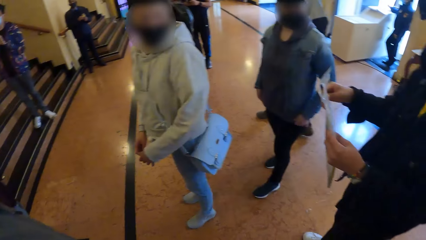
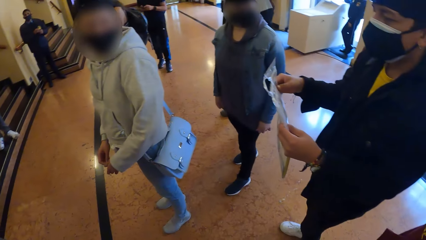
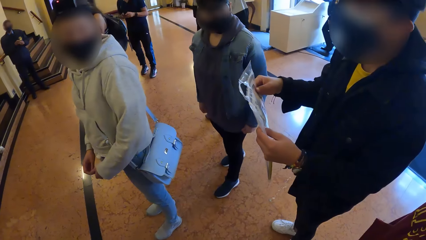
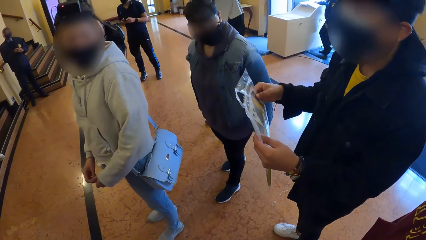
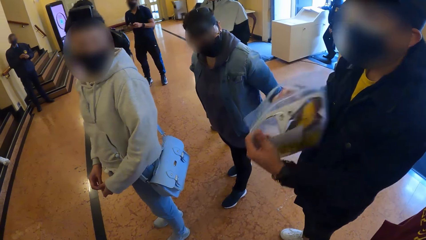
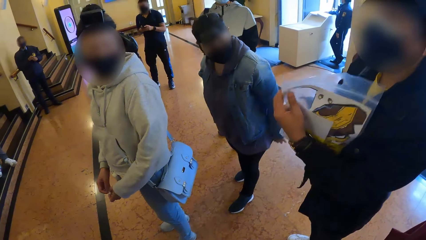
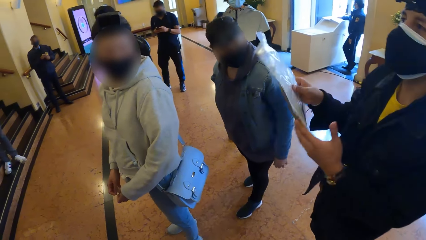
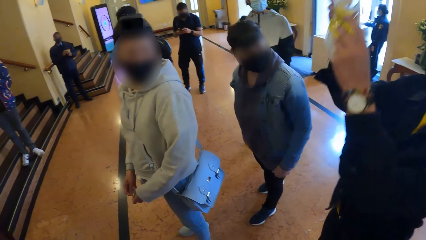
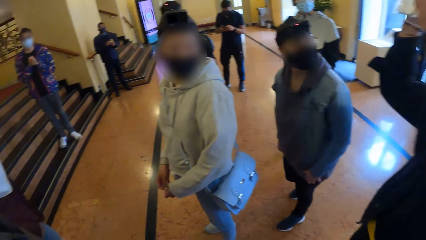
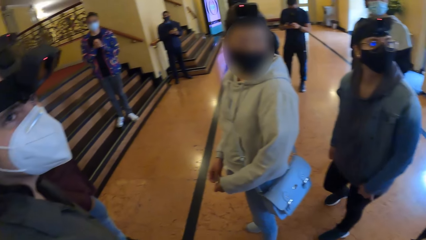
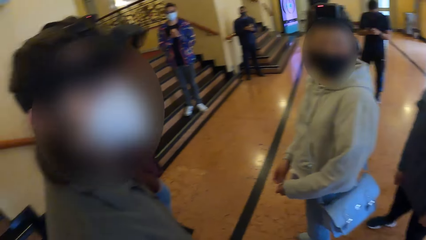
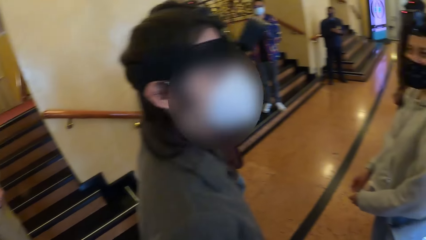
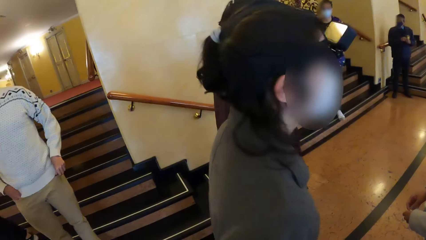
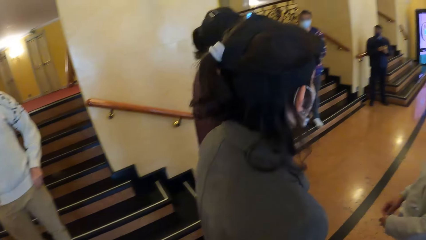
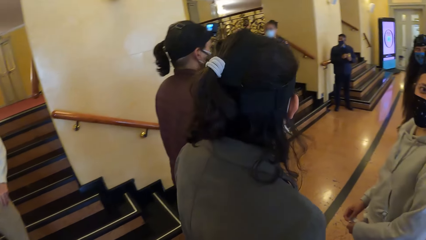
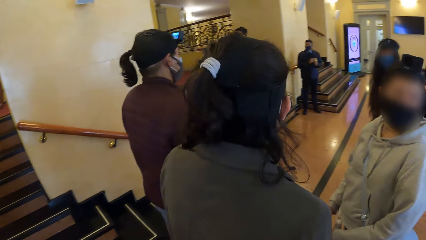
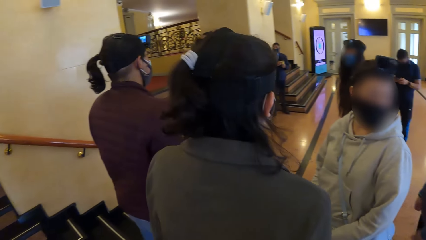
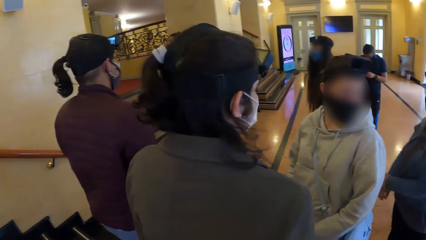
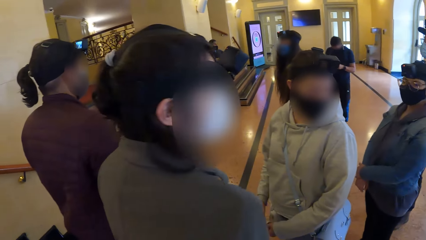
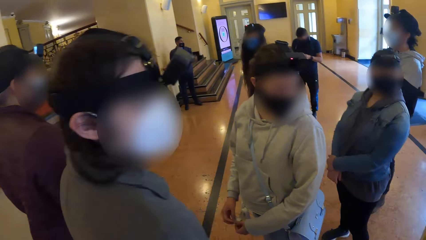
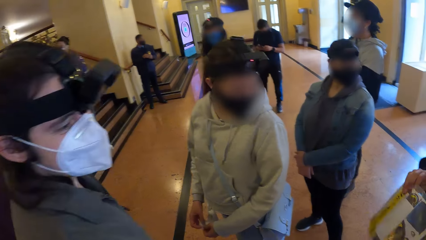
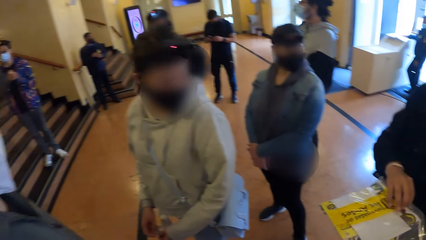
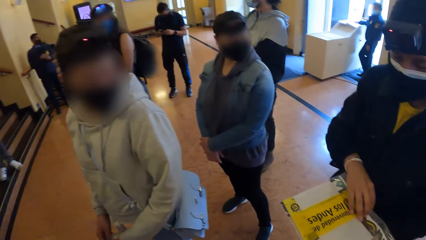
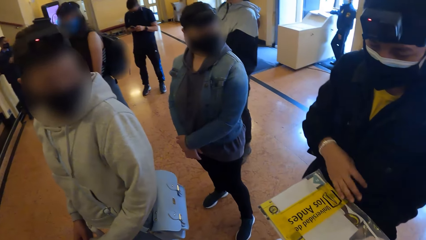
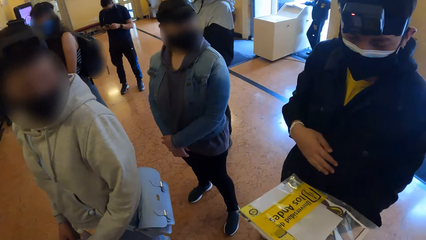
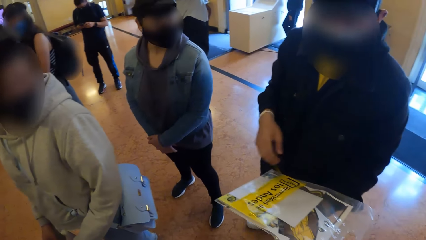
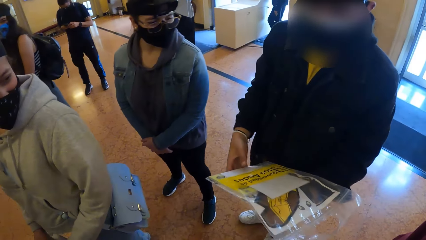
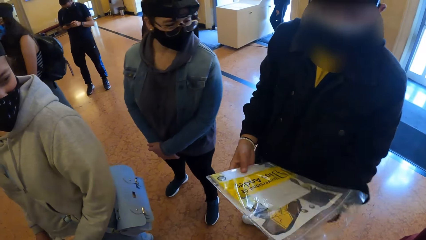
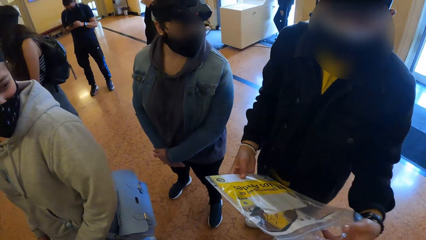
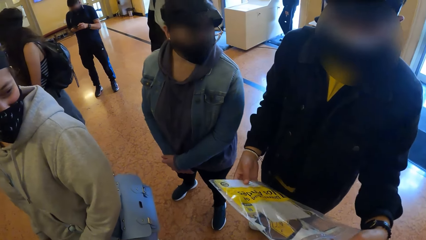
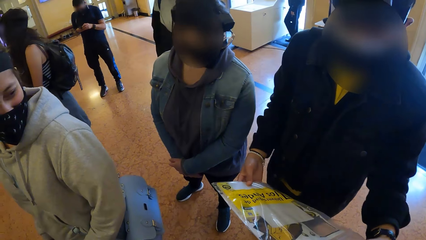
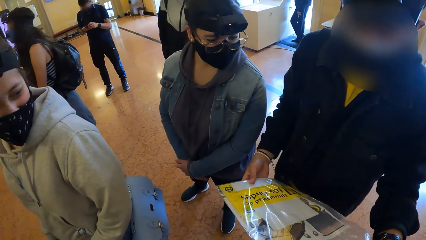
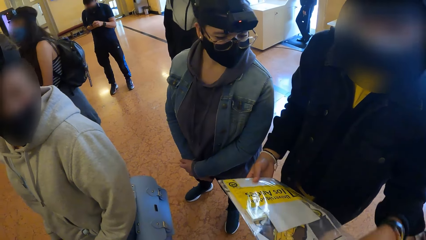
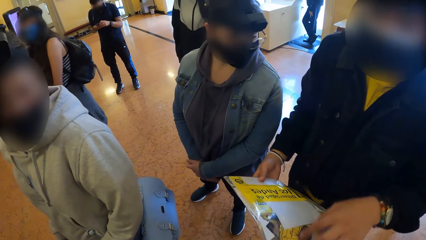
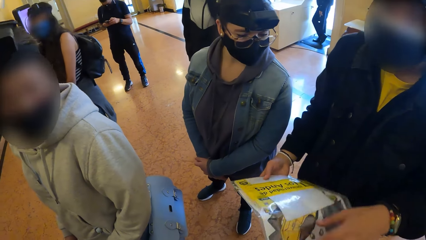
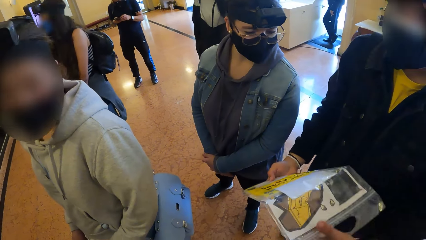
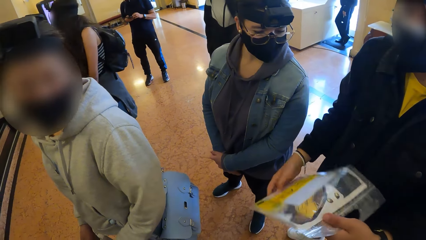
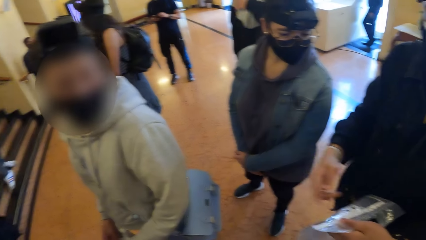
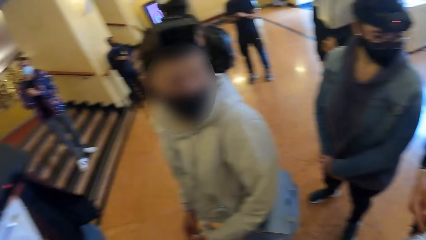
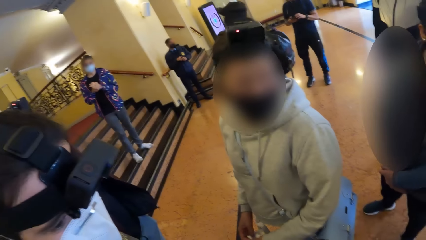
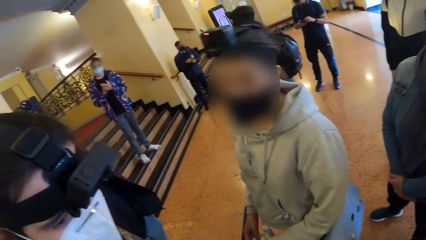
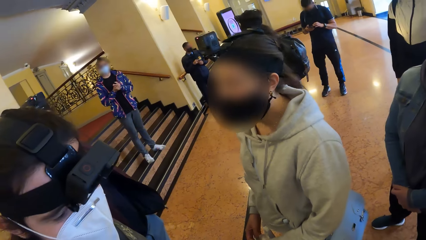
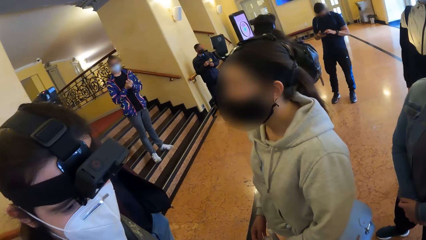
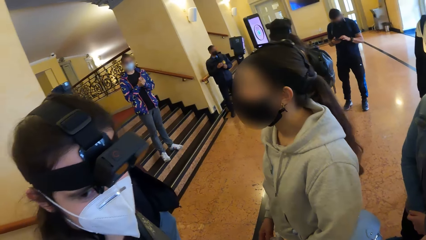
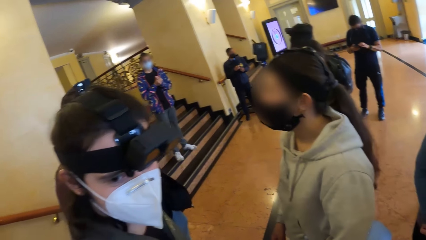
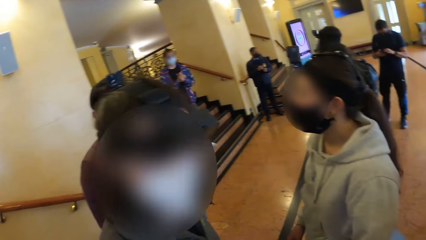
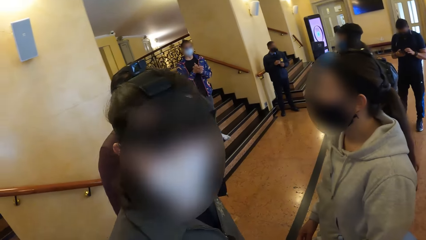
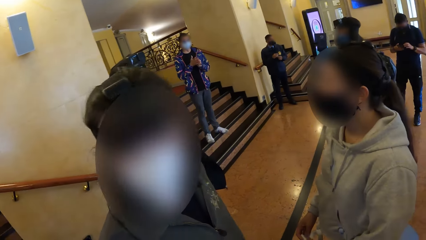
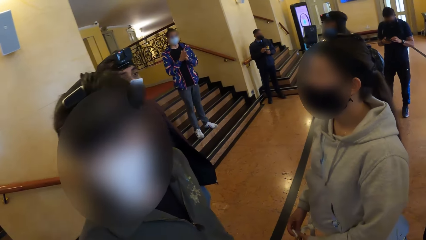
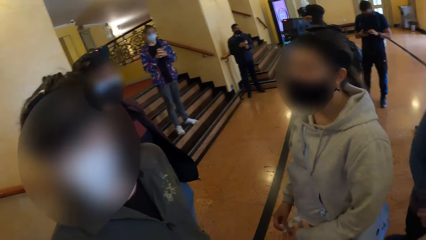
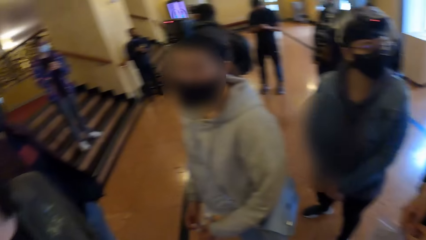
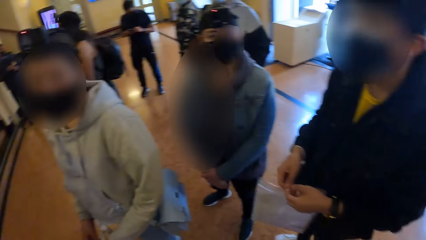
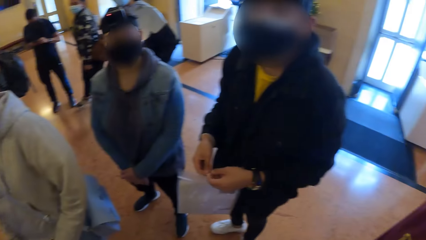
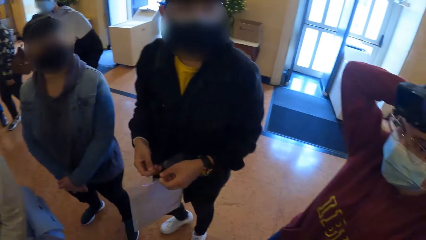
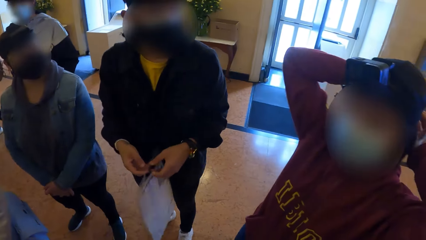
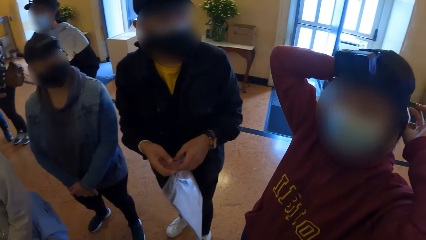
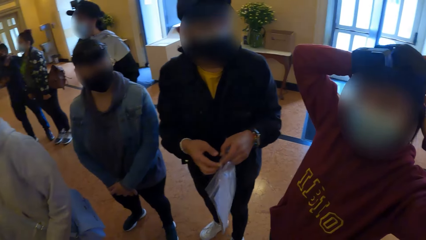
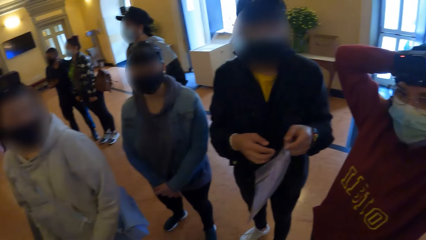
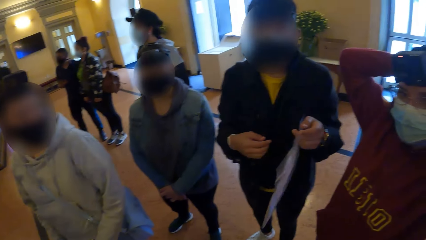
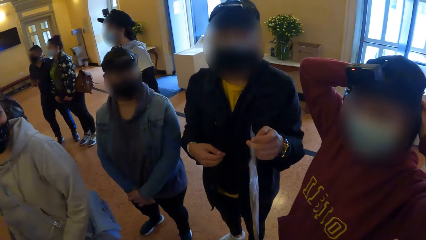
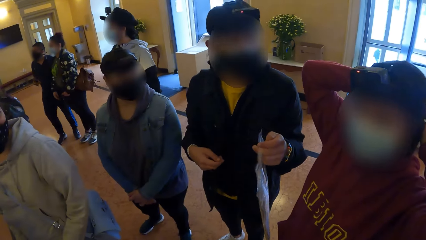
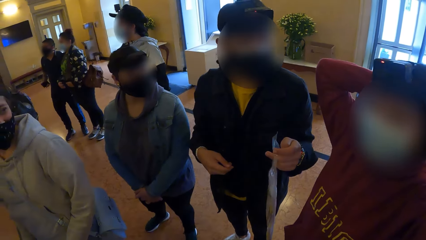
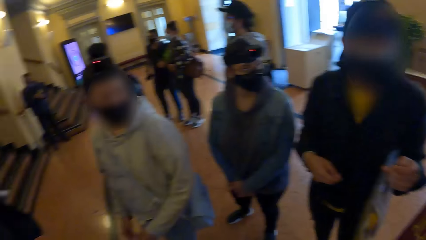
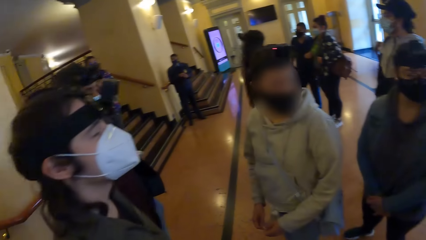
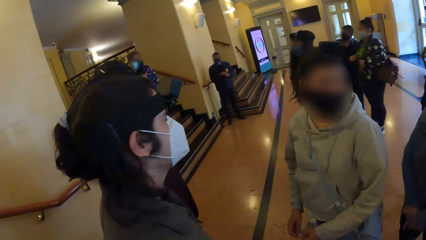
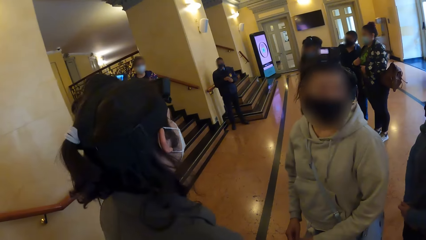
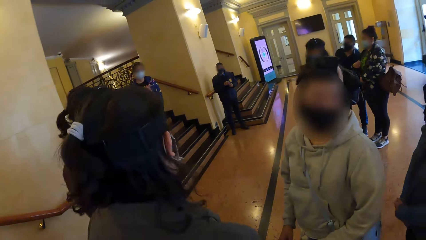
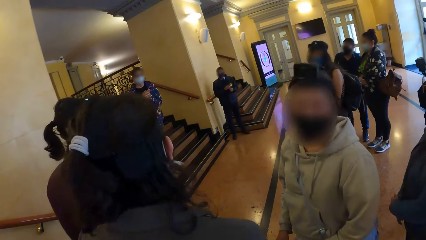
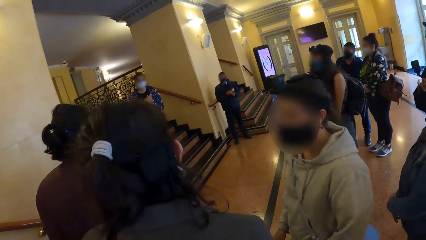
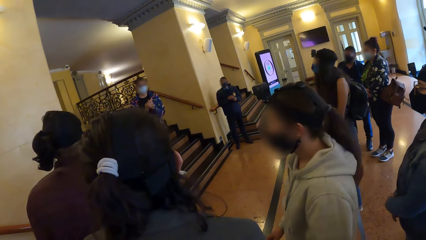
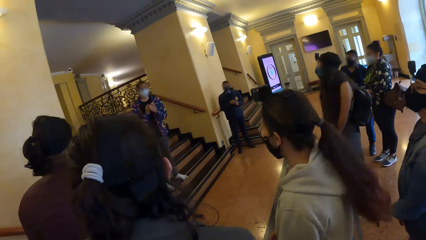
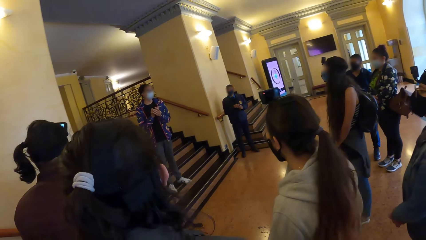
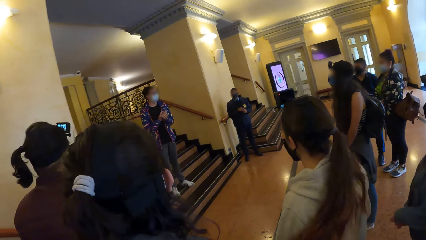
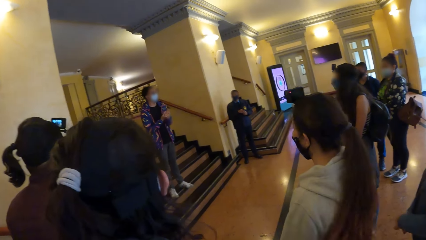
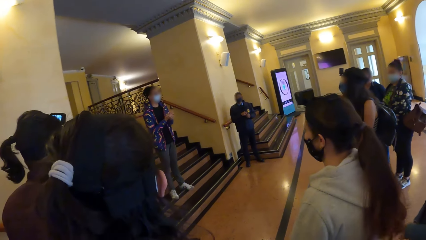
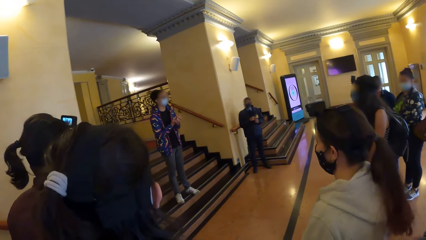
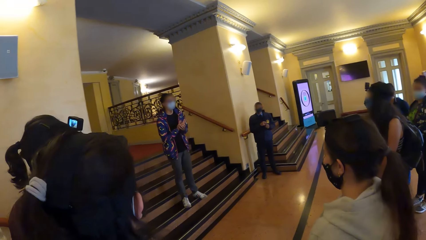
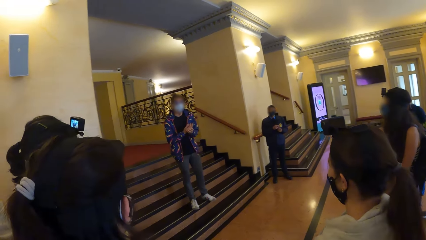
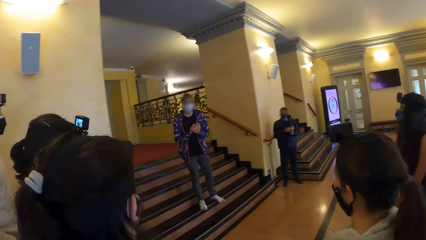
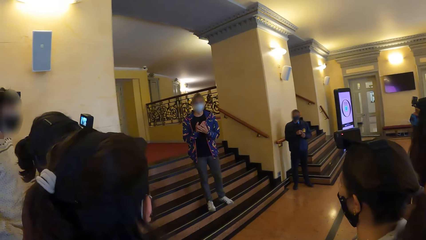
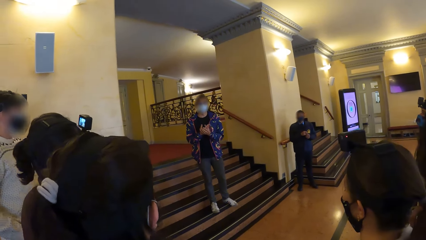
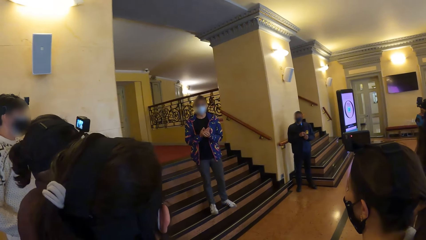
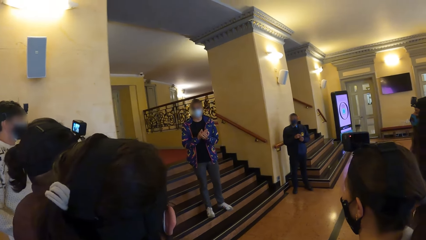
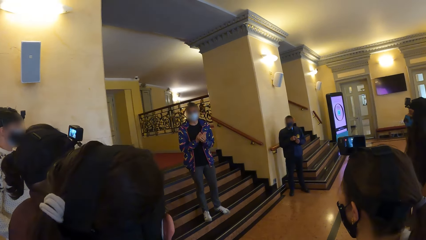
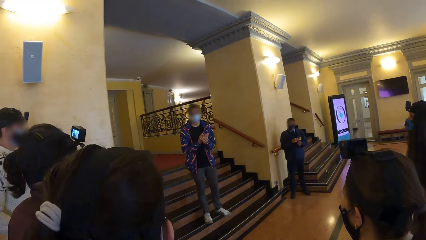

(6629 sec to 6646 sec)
A man holds a plastic bag with his hands. The man opens the plastic bag with his hands. A woman adjusts the camera on her head with her hands. Another man converses with the camera wearer and the group of people.
